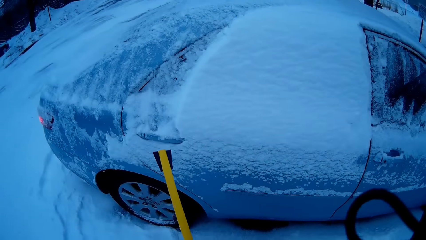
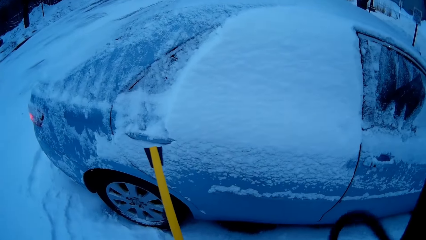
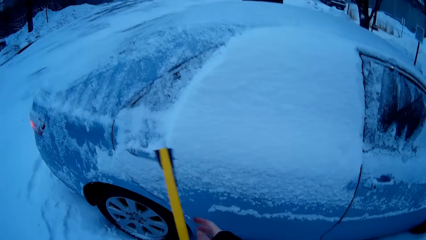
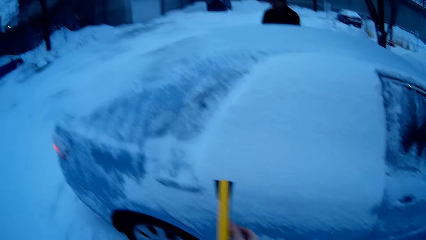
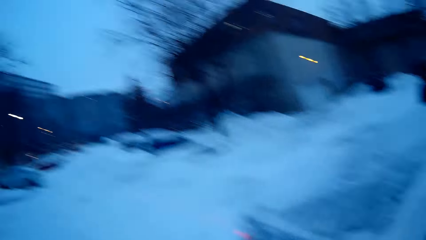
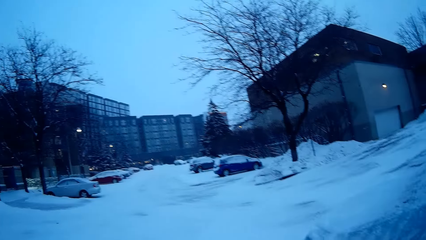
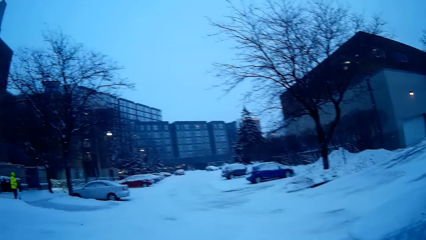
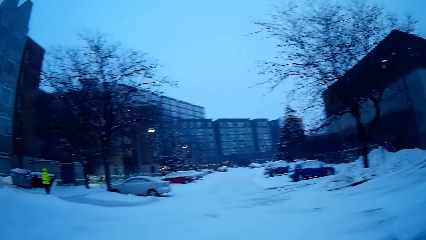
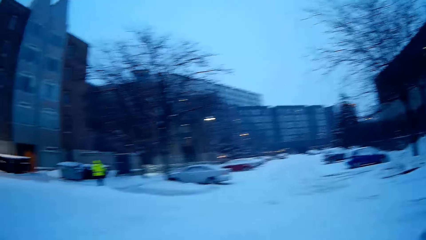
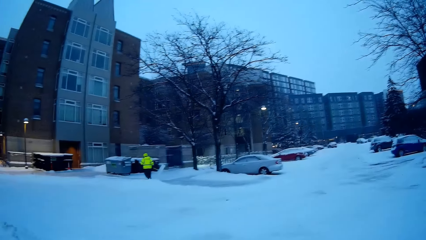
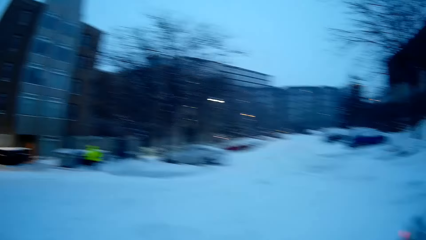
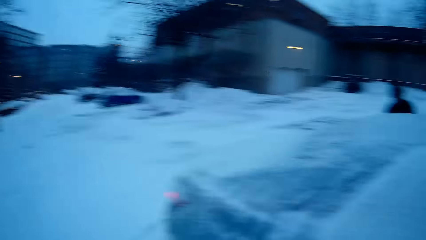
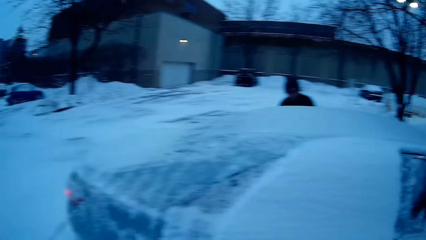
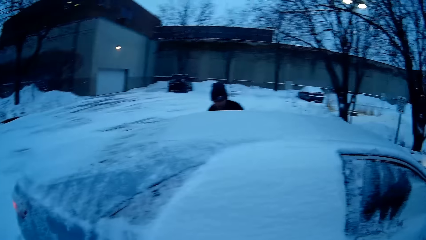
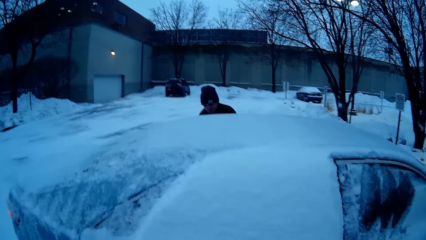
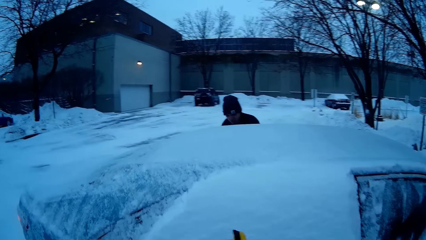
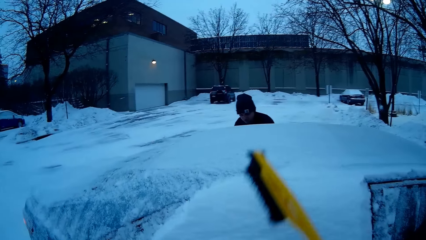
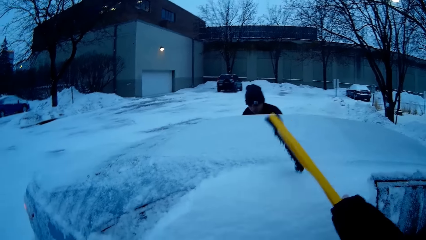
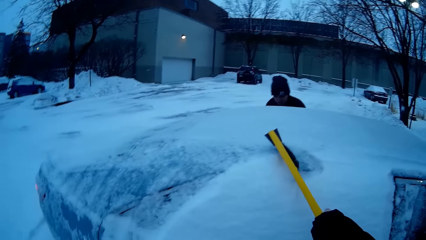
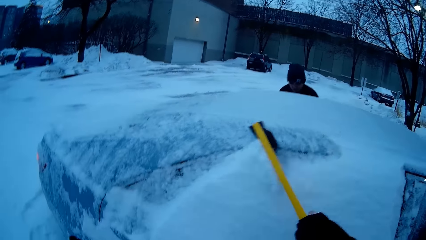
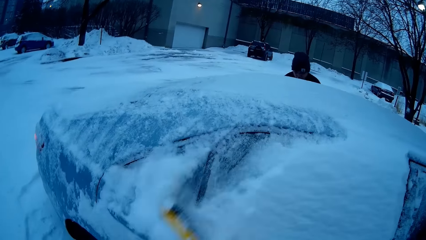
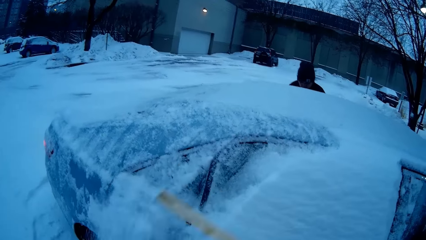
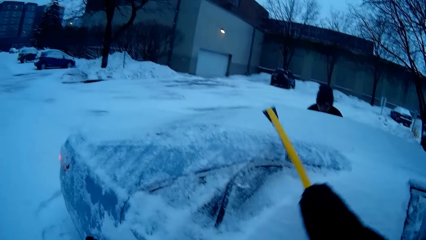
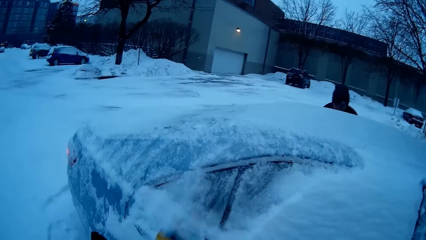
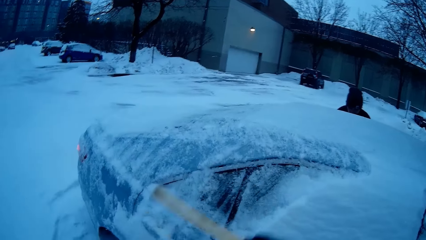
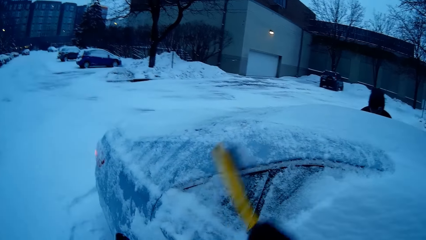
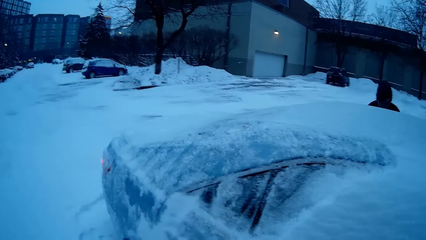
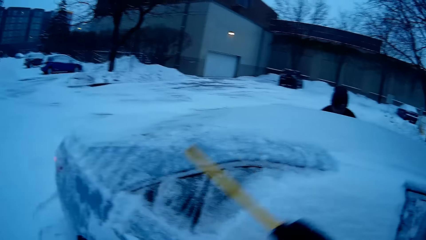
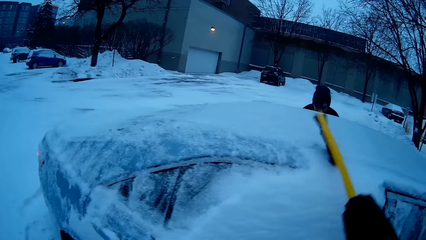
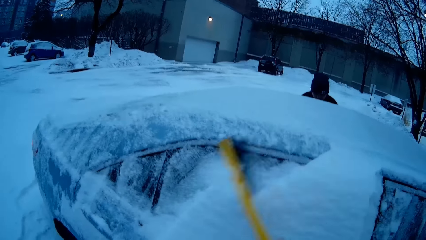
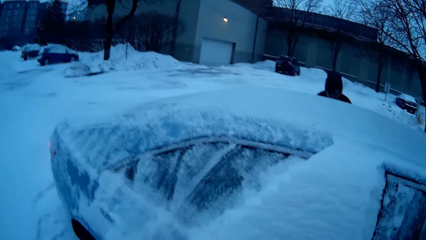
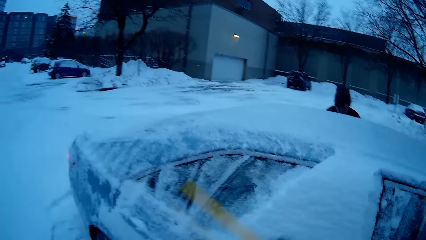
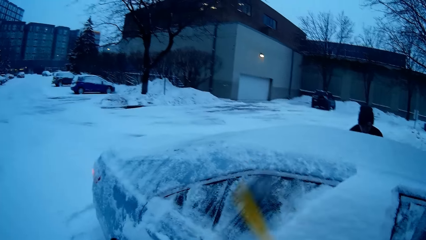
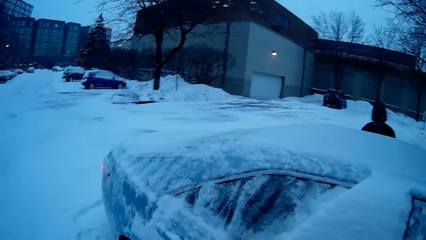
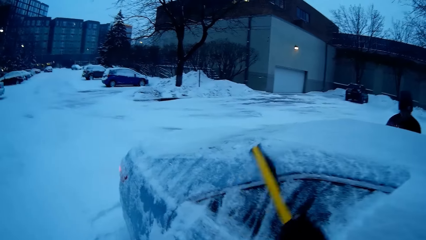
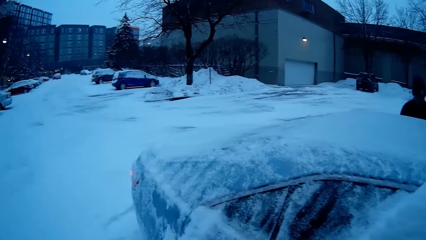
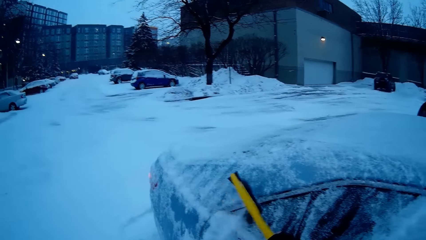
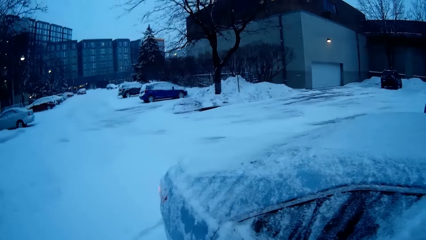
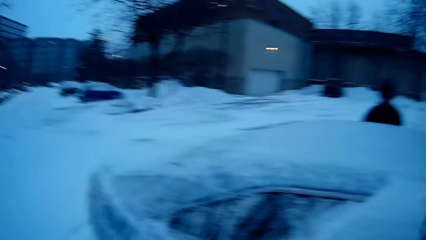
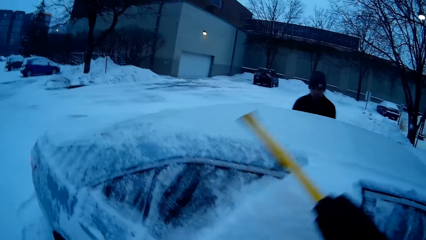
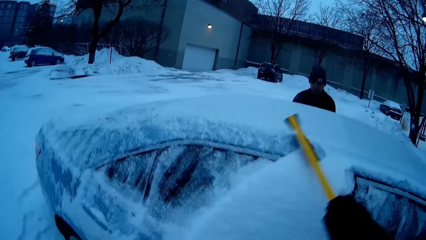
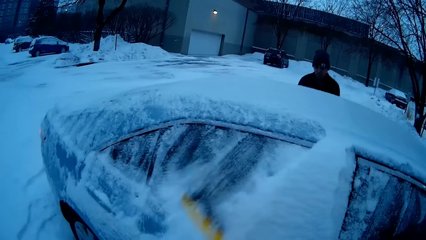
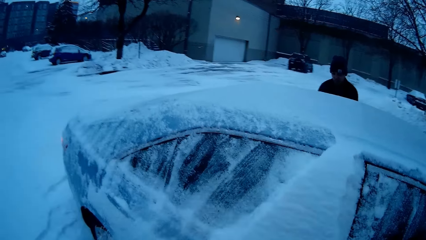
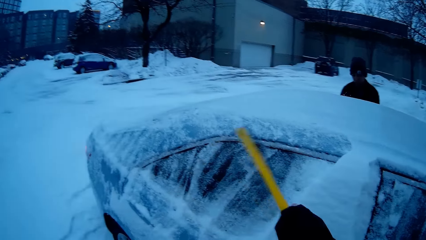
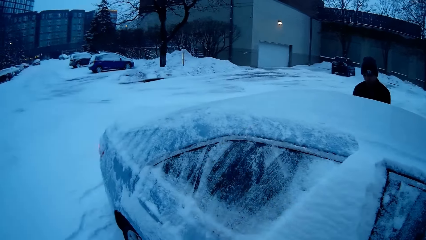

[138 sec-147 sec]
The camera wearer looks around. The camera wearer and a person remove the snow from the car.

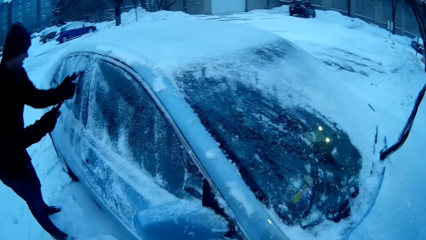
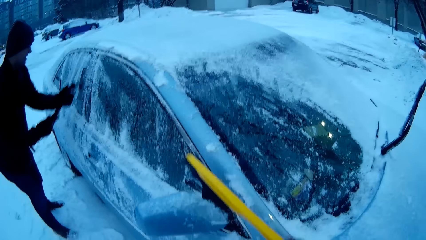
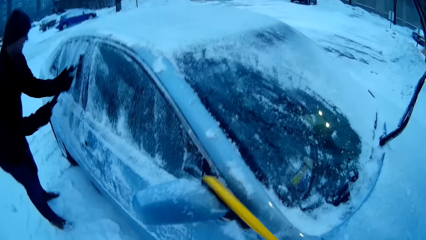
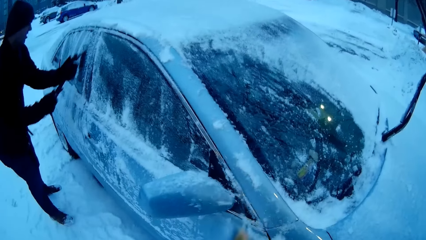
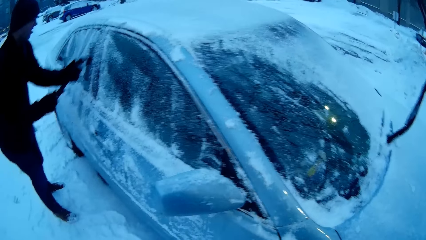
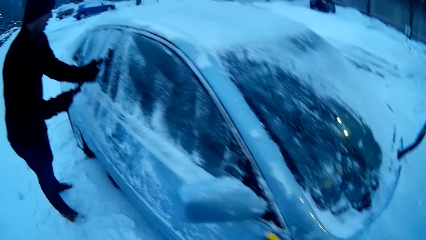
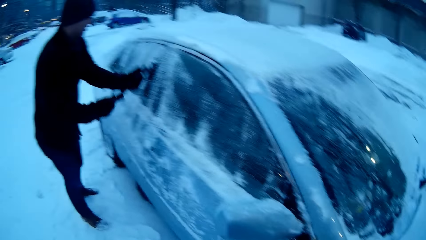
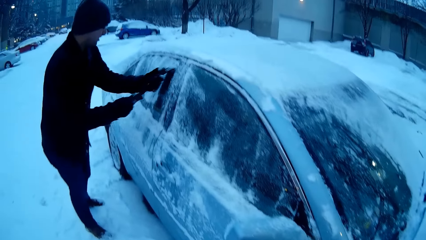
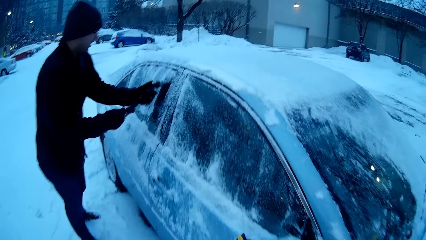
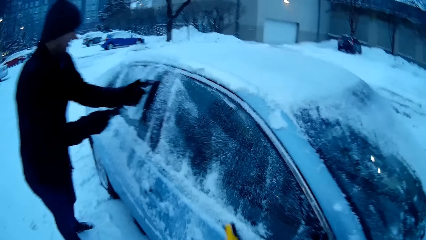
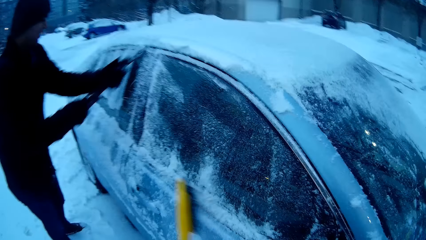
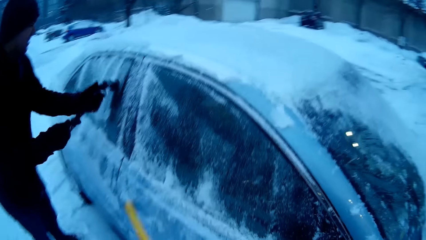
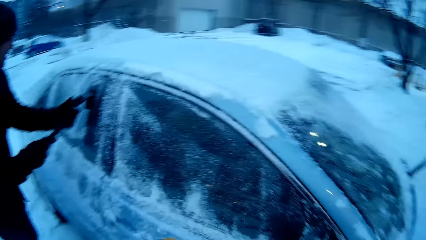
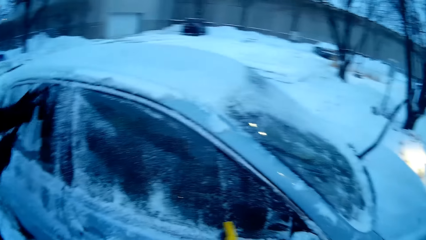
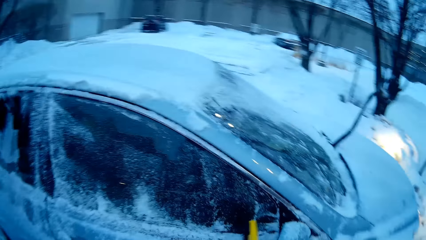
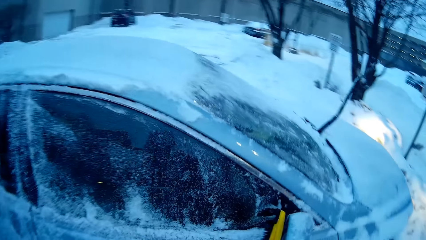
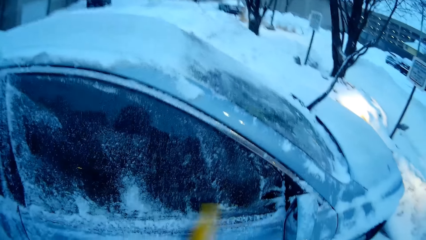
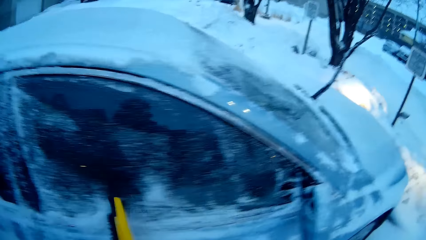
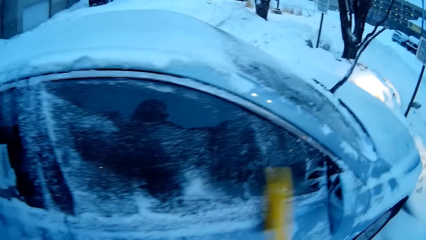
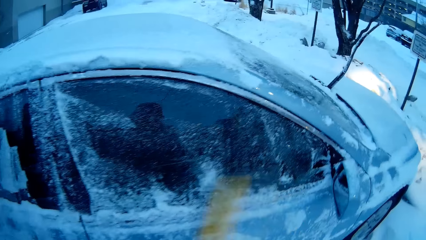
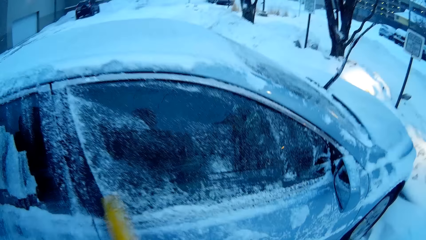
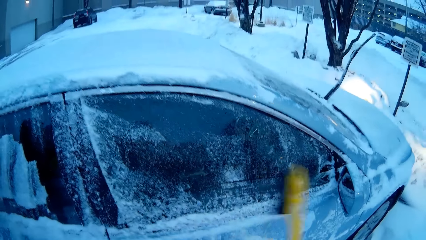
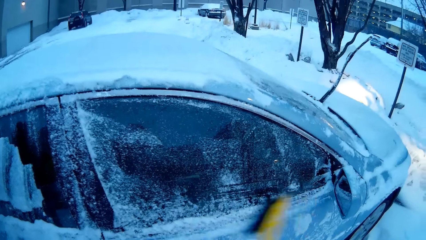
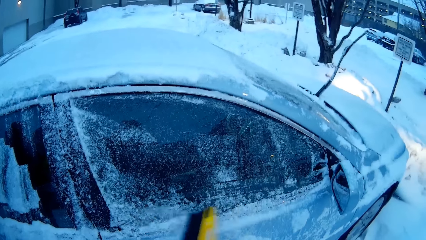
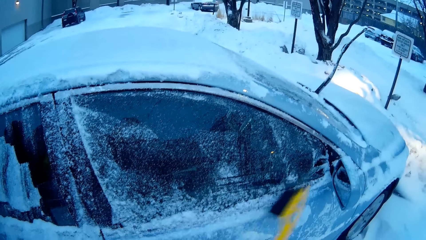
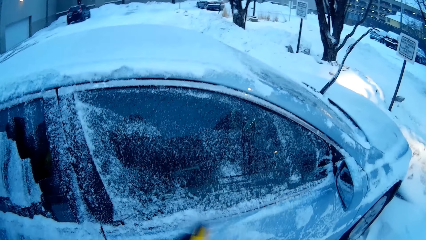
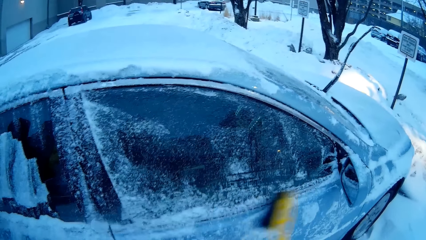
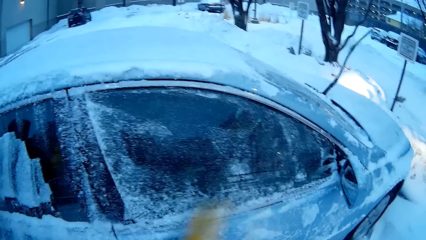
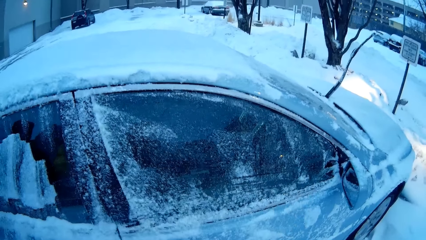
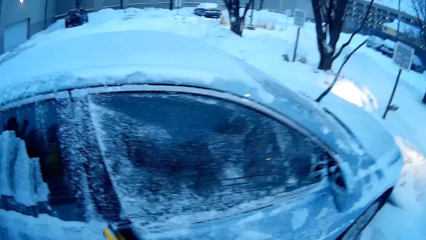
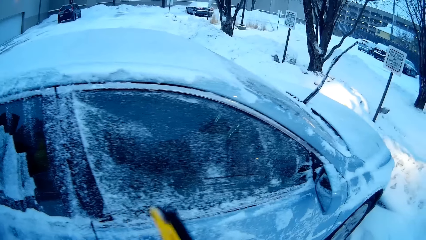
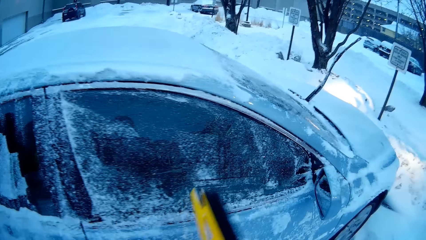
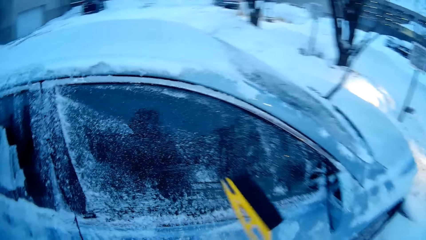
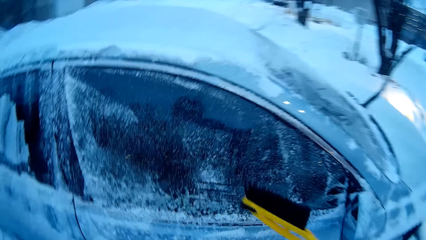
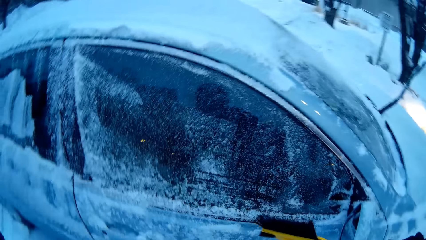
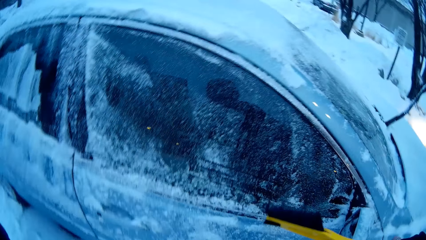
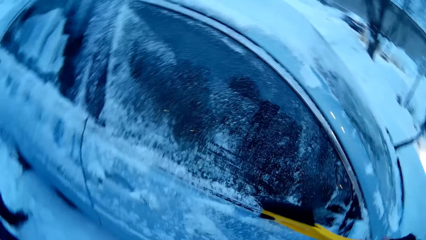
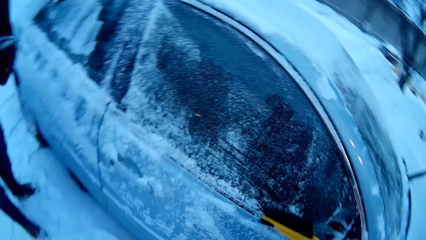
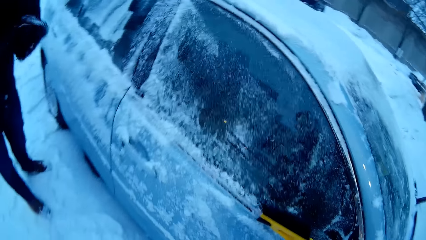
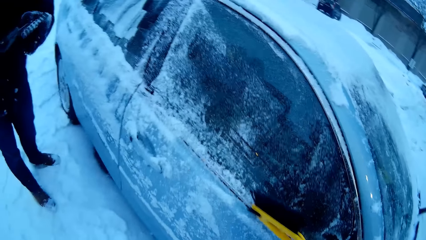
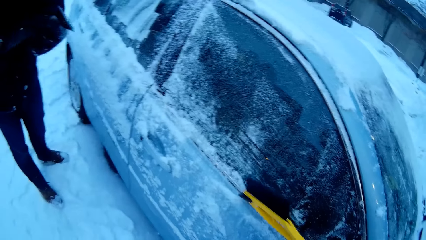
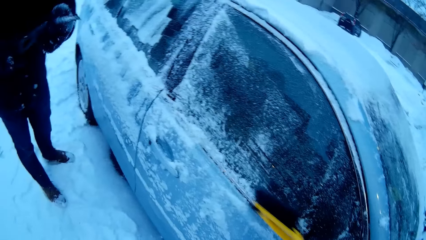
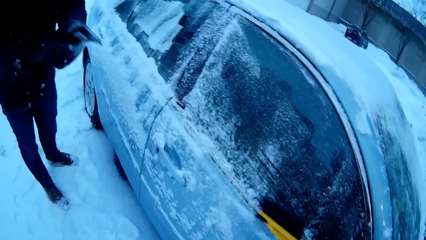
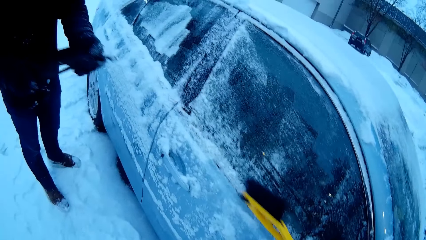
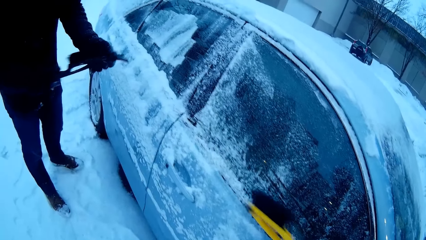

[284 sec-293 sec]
The camera wearer moves to the side of the car. They remove the snow on the car with the snow brush.
